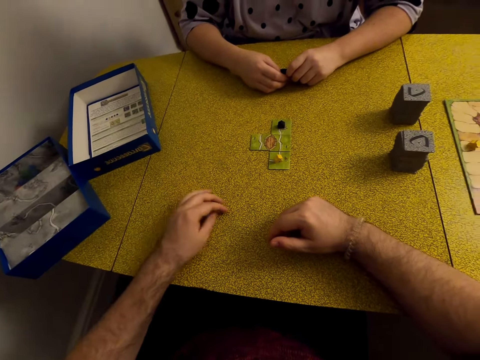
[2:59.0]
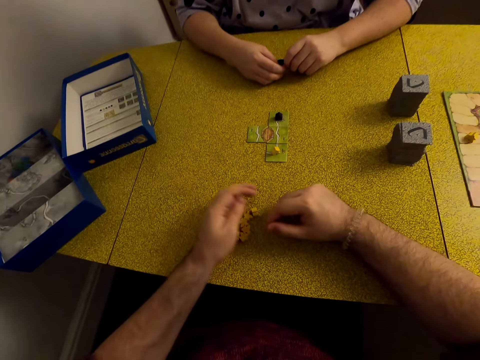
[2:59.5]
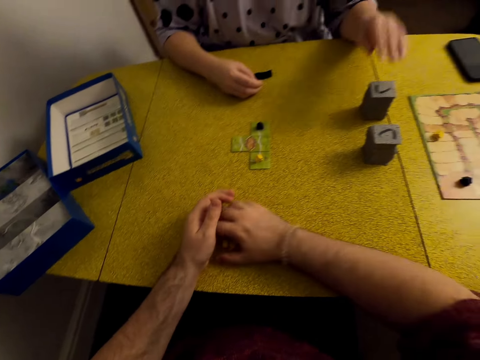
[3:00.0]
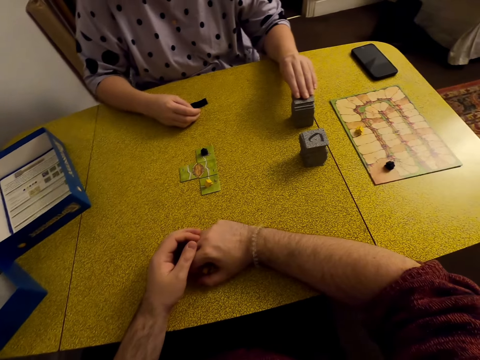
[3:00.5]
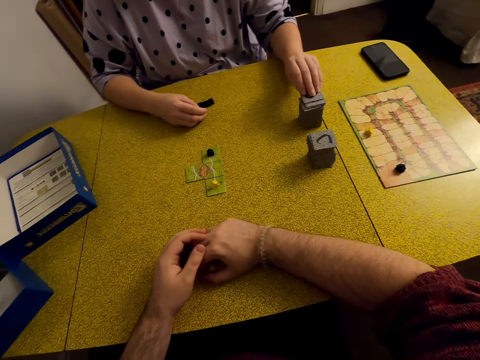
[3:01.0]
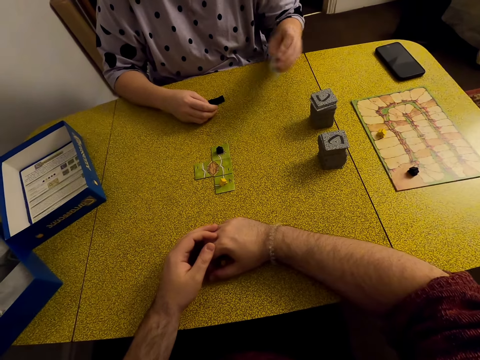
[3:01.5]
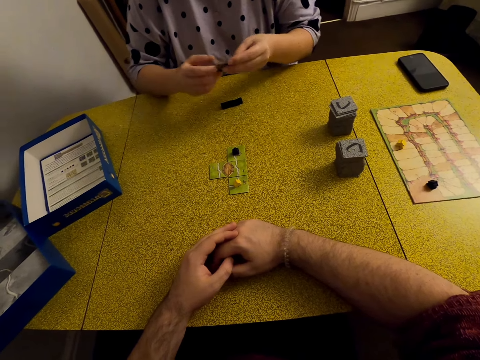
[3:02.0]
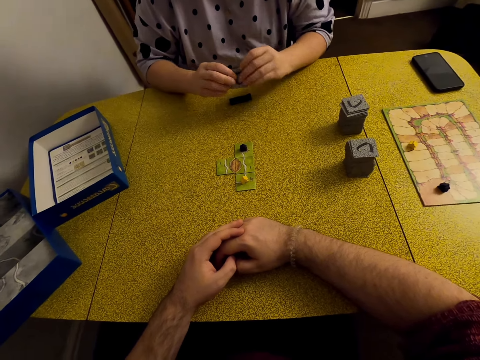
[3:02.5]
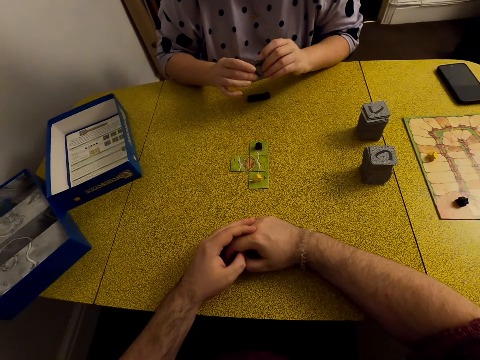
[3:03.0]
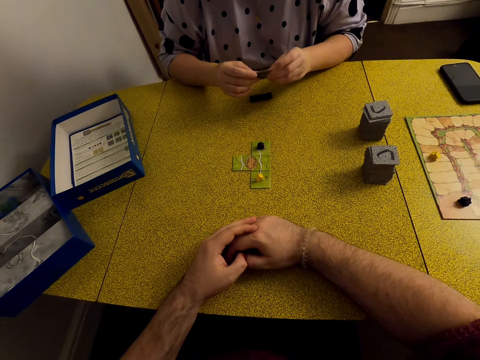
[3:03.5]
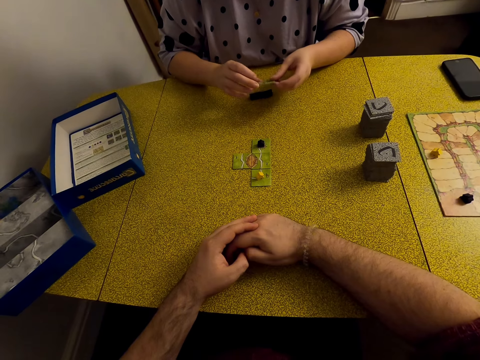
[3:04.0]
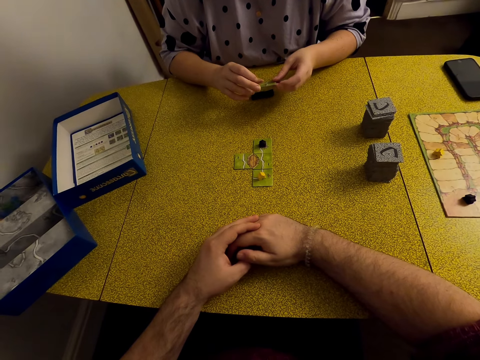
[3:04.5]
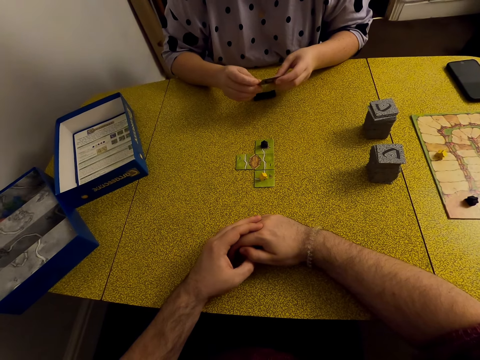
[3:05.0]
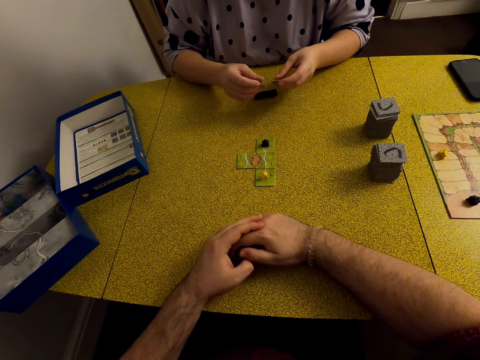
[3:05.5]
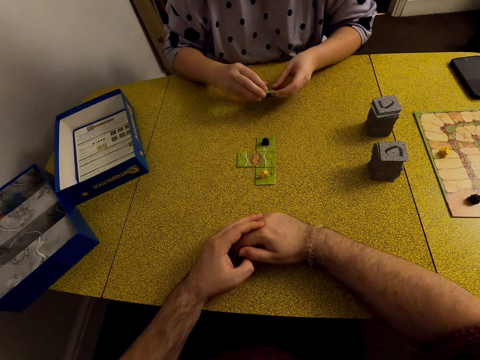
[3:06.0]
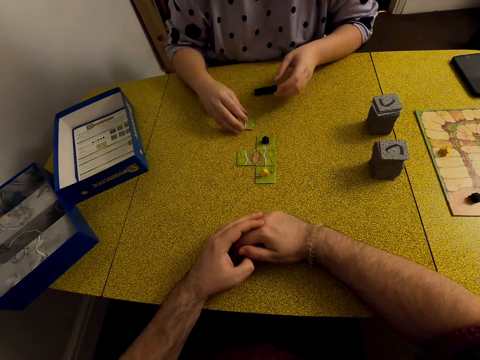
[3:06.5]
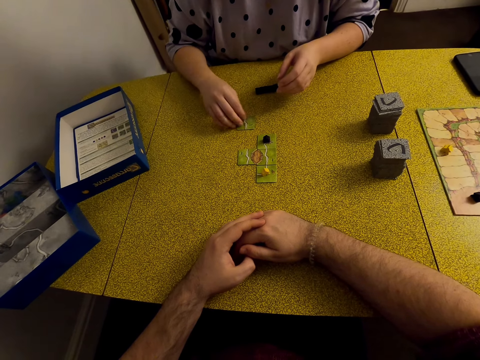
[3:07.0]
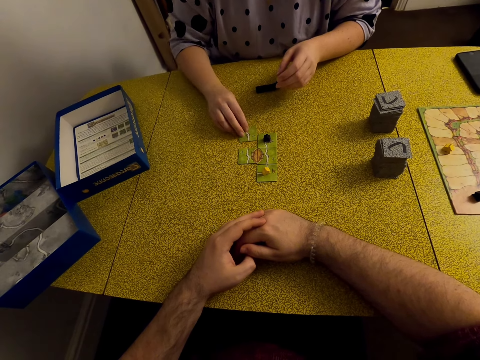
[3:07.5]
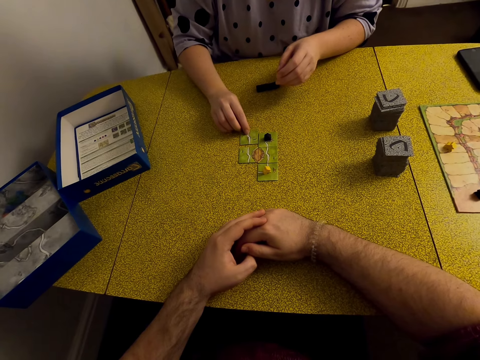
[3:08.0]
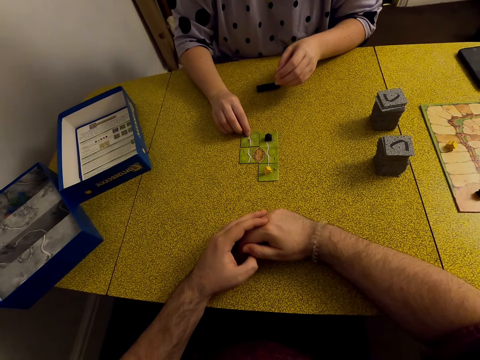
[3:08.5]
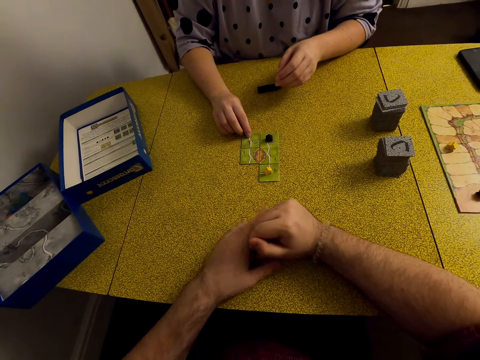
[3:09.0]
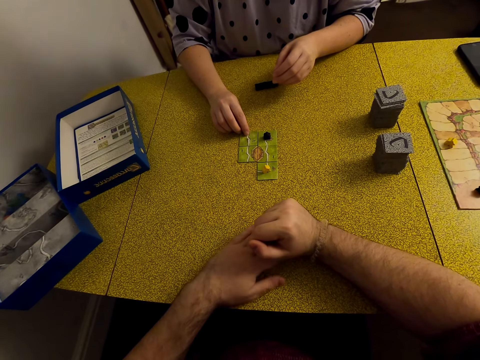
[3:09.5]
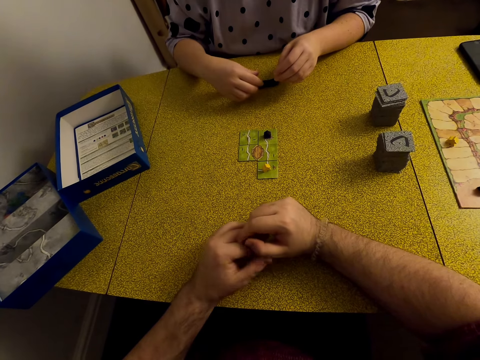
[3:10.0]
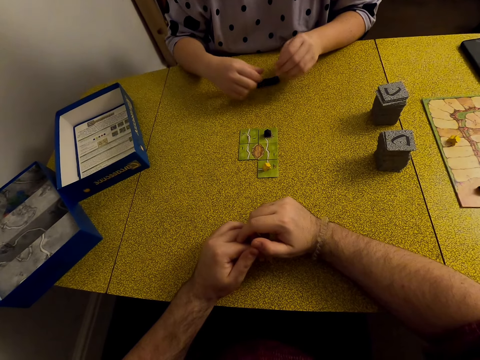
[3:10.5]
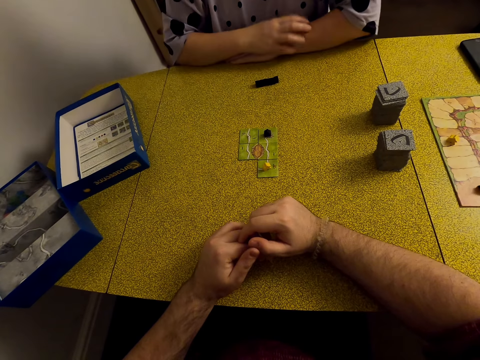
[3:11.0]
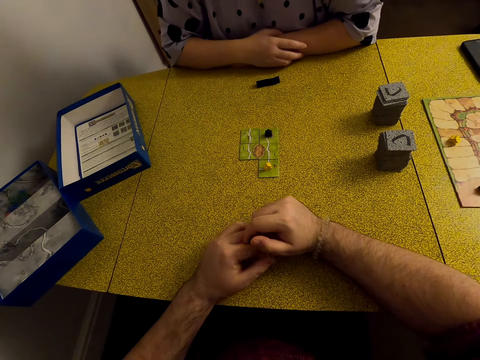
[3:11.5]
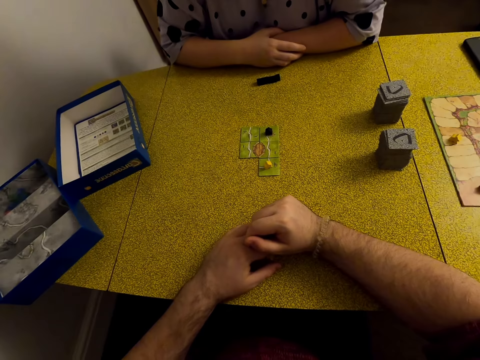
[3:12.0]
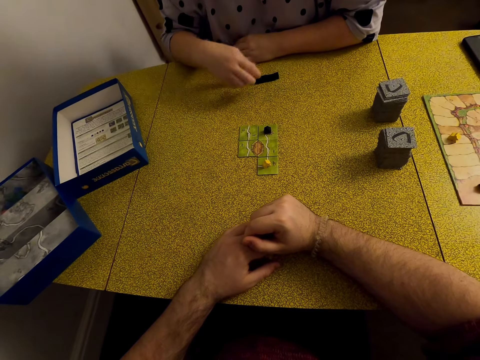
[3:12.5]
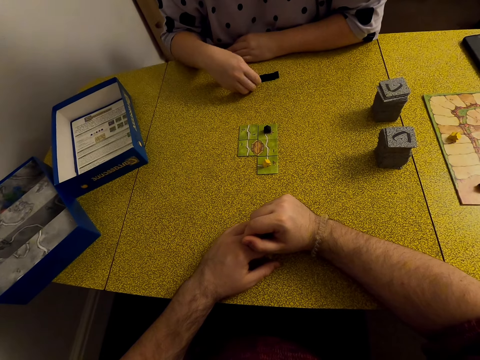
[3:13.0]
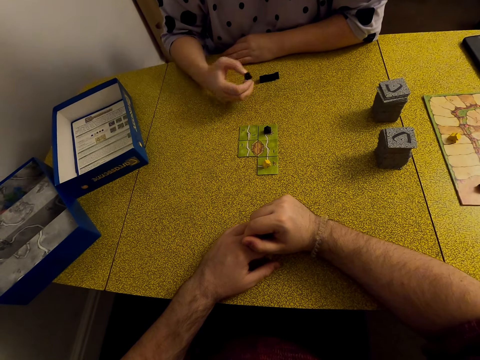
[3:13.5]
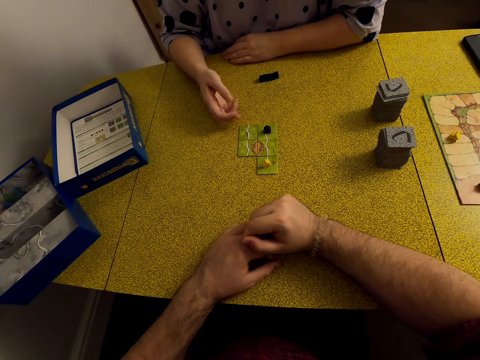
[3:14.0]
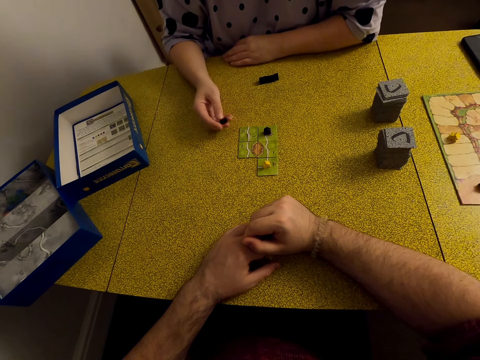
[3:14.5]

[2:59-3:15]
The camera wearer moves the star. A lady picks a tile or card. The lady holds the tile, plays the Carcassonne board game with the tile, and puts the card on the table. The lady moves the star. The camera wearer plays the Carcassonne board game with a meeple.

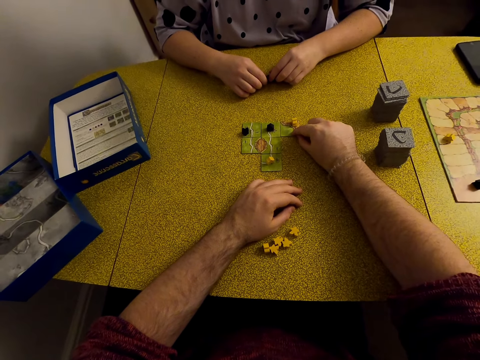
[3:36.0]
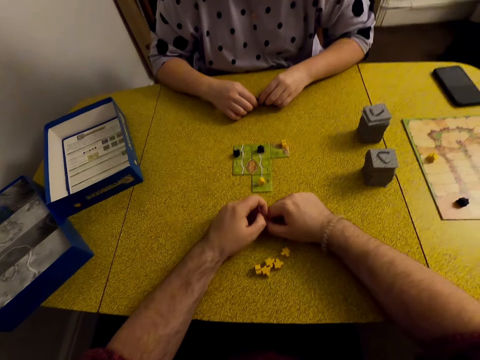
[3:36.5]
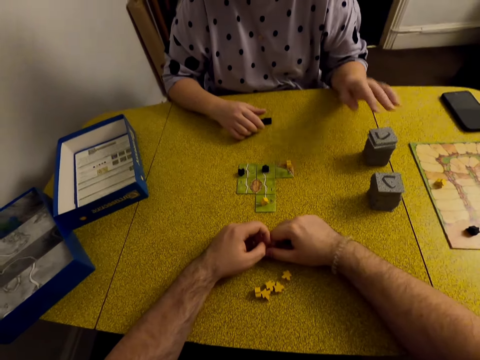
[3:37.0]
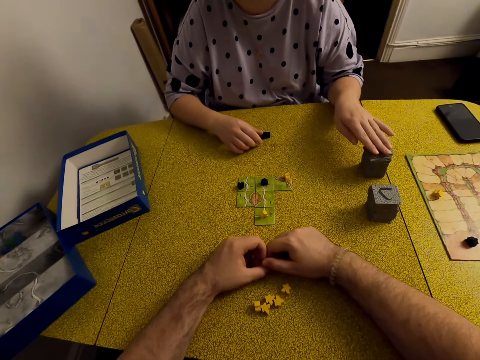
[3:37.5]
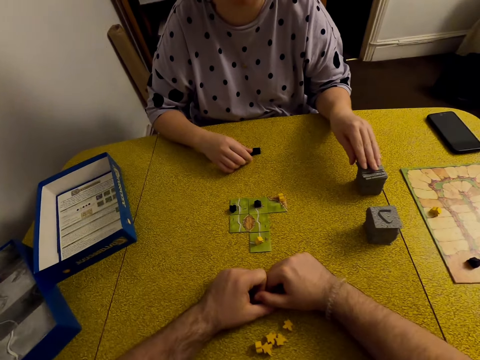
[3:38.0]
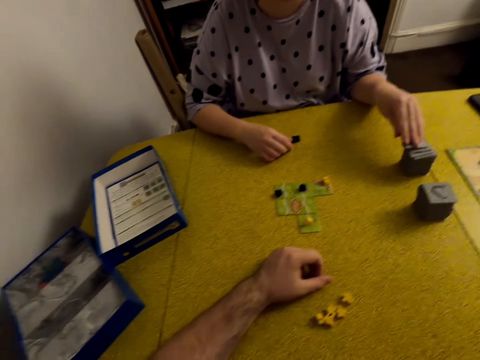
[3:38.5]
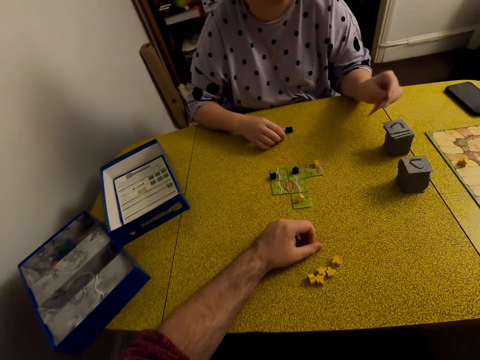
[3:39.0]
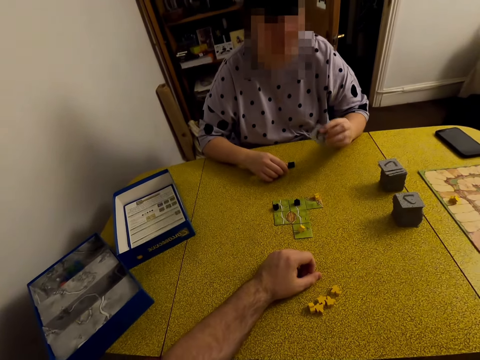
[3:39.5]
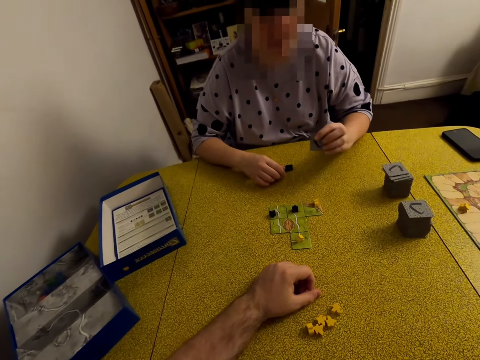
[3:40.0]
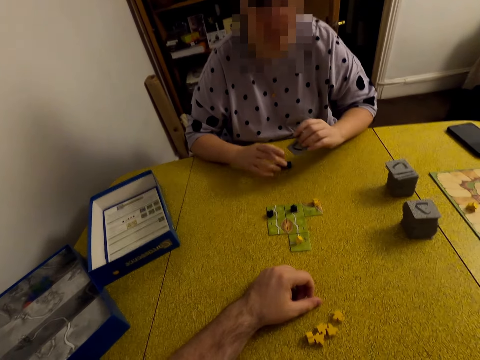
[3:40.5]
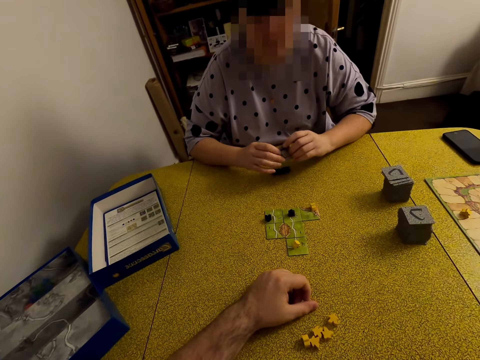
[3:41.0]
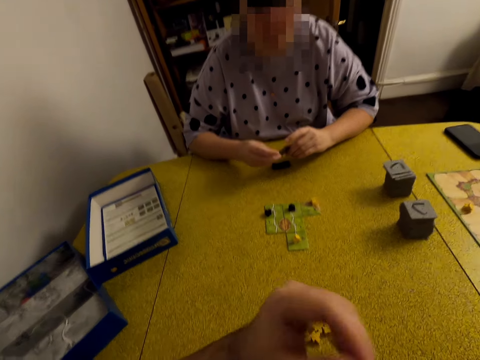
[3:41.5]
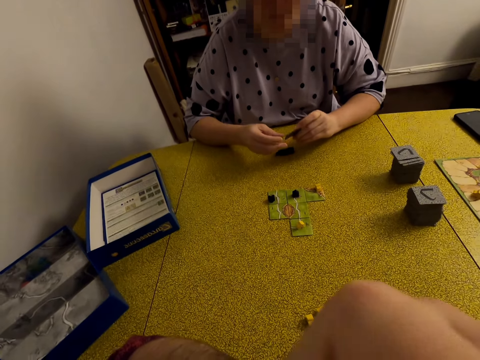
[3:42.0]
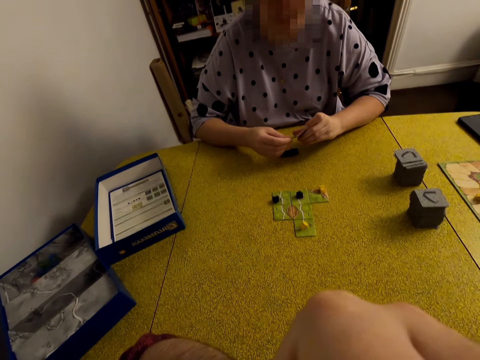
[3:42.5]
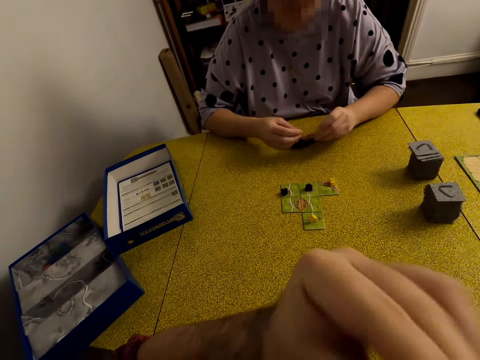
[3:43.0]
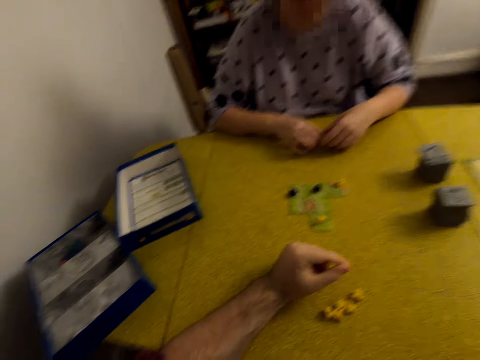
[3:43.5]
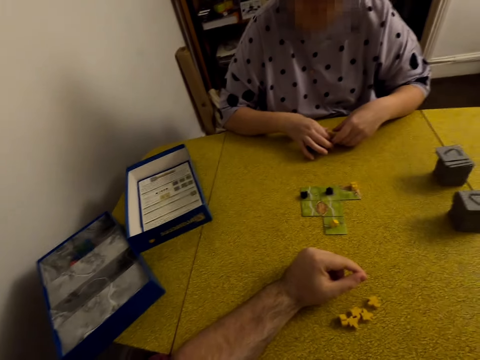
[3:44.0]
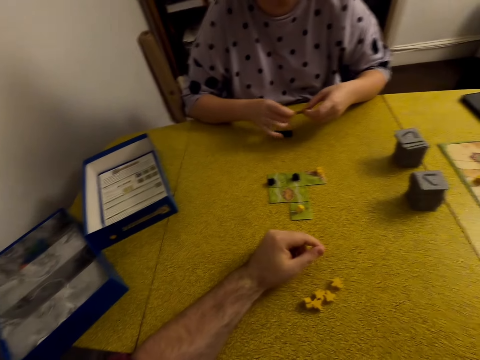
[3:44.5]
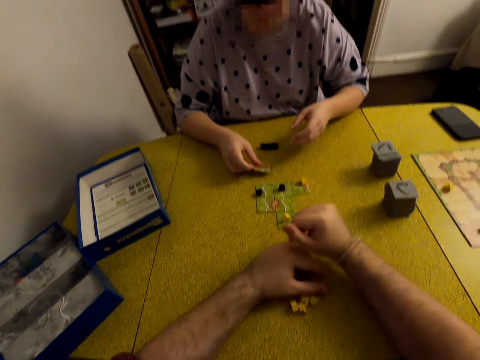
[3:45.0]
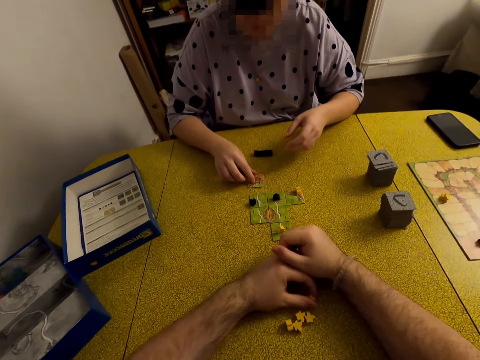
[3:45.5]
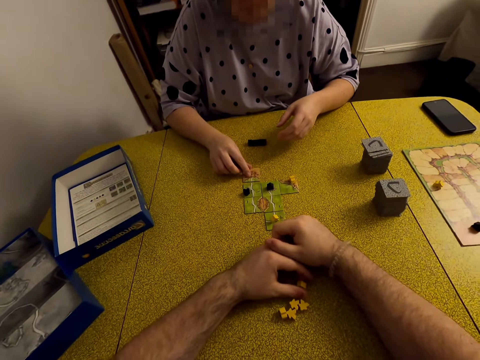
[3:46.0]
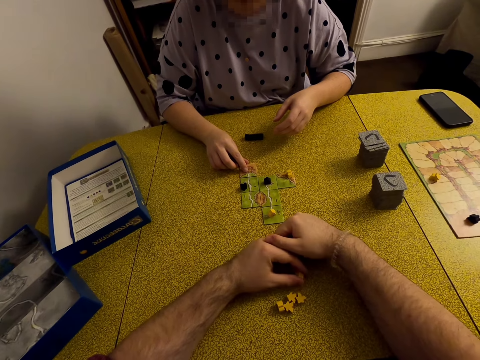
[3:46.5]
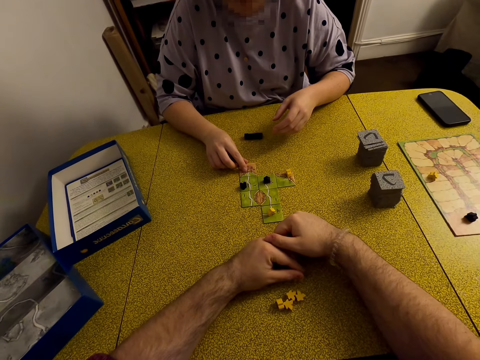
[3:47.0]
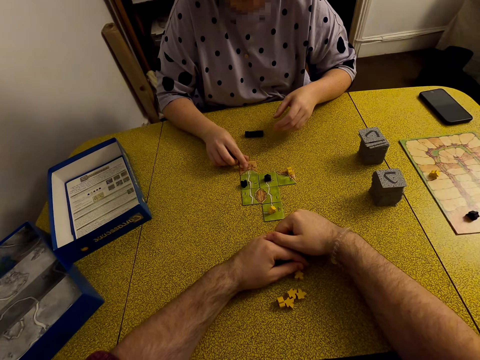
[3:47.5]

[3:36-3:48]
A lady picks a tile or card. The lady holds the tile, plays the Carcassonne board game with the tile, and puts the card on the table.
